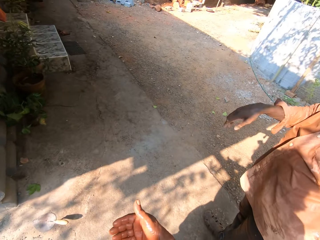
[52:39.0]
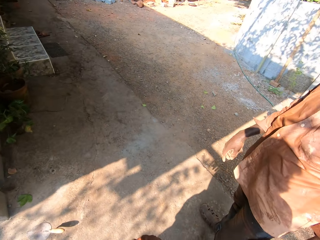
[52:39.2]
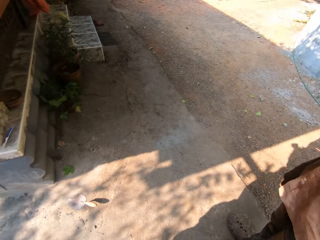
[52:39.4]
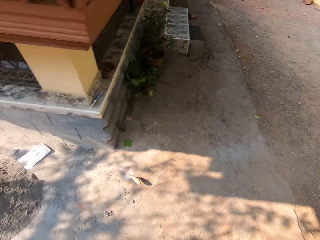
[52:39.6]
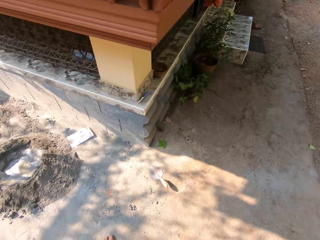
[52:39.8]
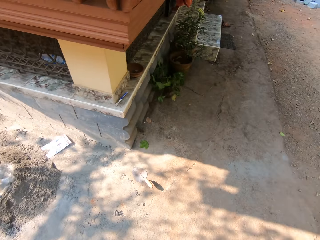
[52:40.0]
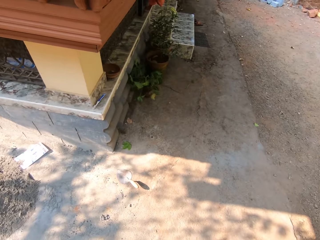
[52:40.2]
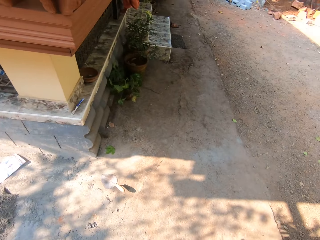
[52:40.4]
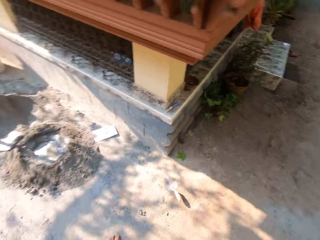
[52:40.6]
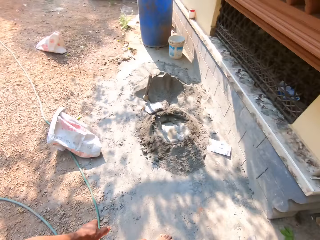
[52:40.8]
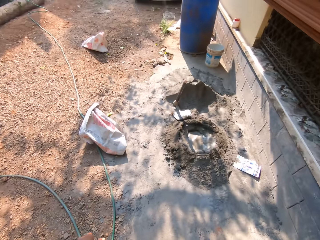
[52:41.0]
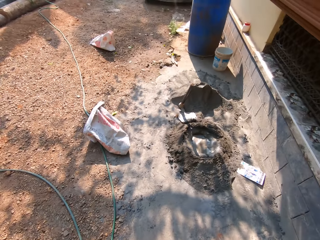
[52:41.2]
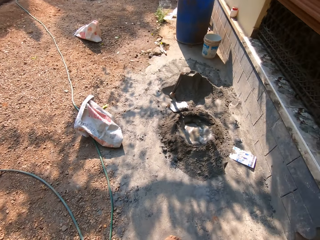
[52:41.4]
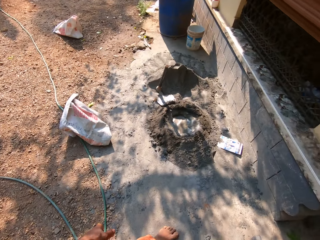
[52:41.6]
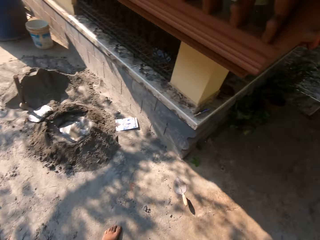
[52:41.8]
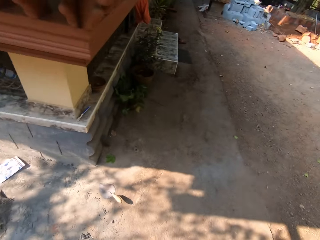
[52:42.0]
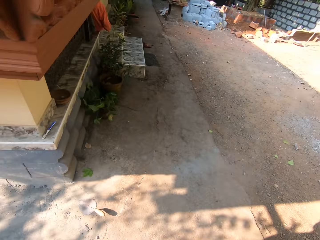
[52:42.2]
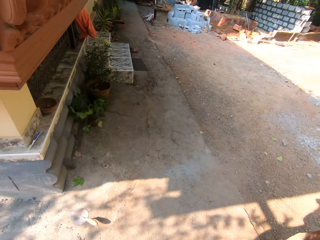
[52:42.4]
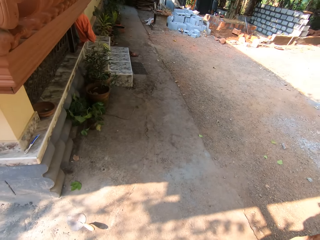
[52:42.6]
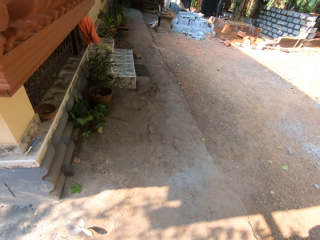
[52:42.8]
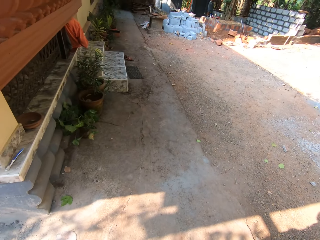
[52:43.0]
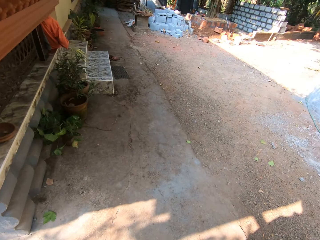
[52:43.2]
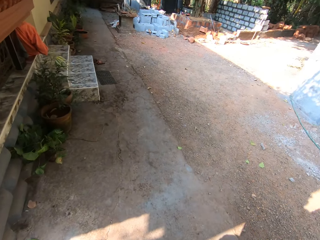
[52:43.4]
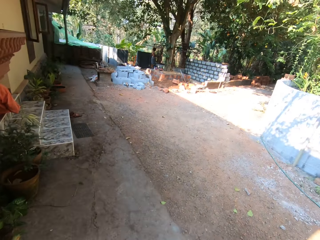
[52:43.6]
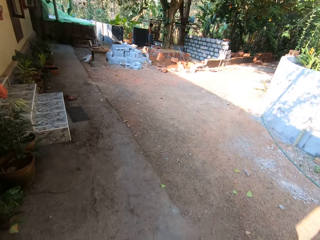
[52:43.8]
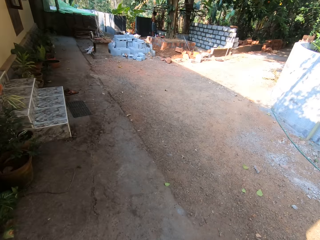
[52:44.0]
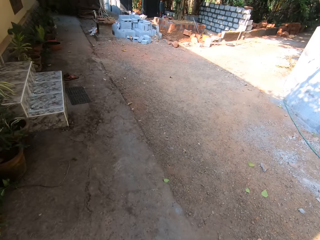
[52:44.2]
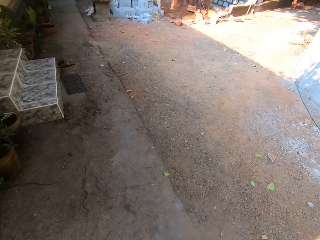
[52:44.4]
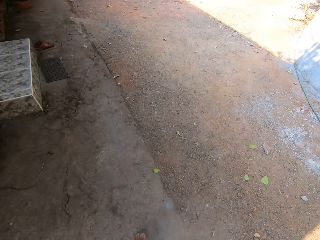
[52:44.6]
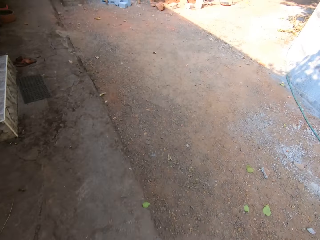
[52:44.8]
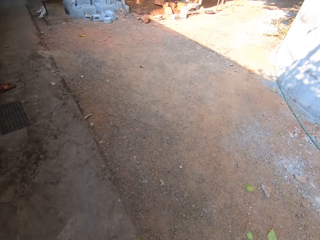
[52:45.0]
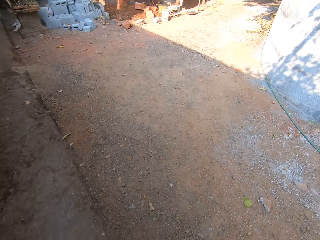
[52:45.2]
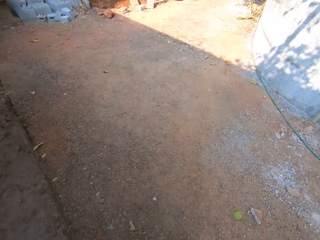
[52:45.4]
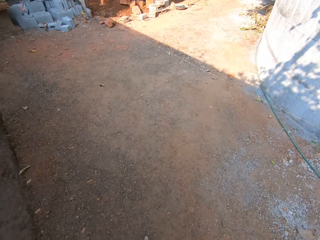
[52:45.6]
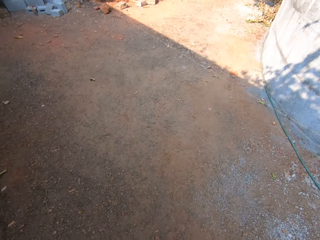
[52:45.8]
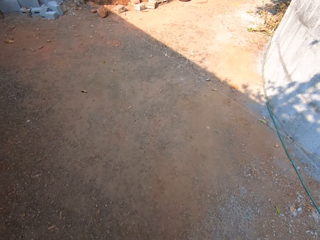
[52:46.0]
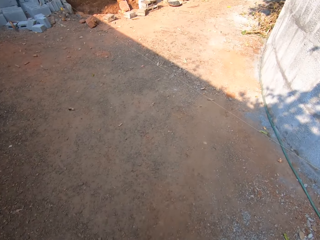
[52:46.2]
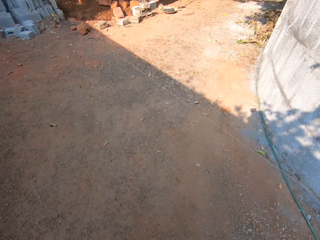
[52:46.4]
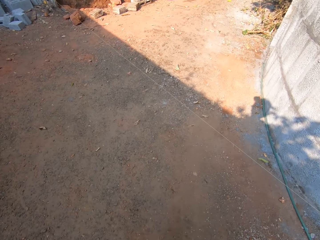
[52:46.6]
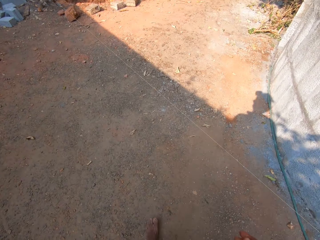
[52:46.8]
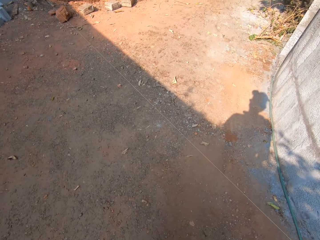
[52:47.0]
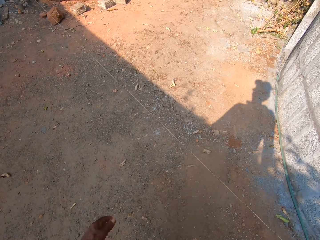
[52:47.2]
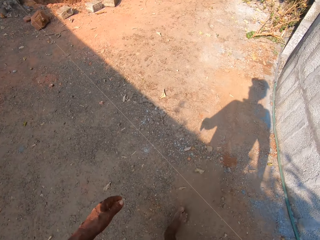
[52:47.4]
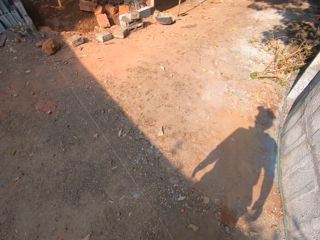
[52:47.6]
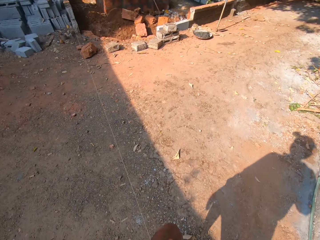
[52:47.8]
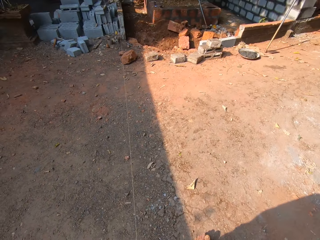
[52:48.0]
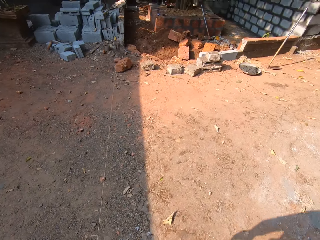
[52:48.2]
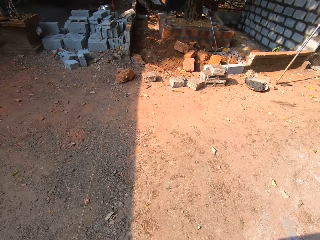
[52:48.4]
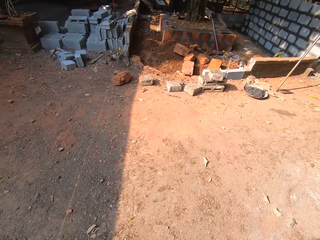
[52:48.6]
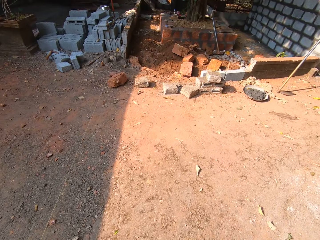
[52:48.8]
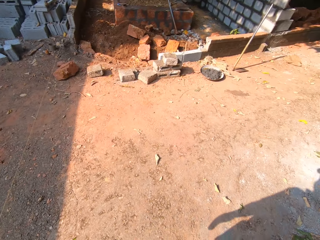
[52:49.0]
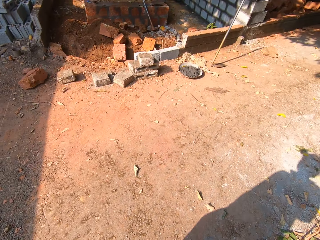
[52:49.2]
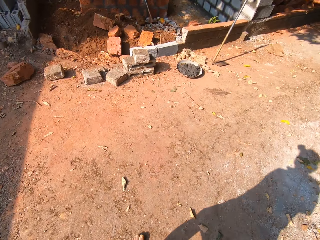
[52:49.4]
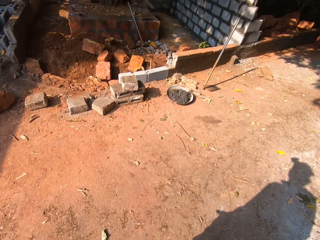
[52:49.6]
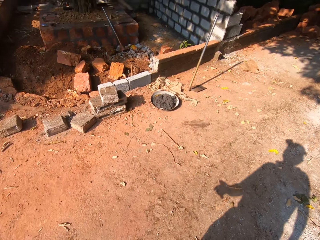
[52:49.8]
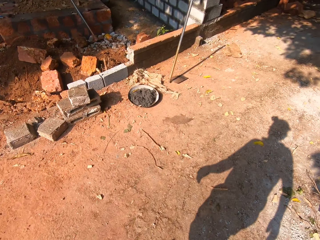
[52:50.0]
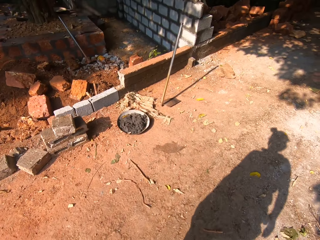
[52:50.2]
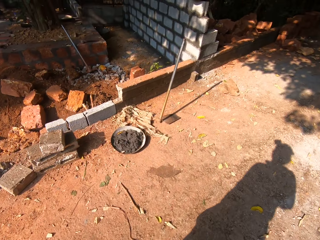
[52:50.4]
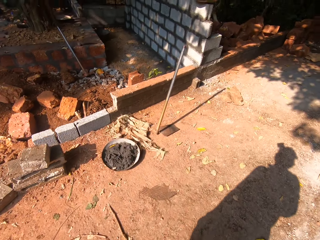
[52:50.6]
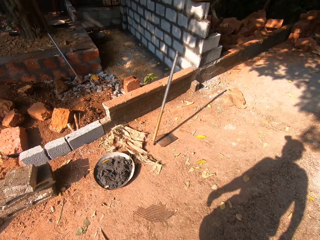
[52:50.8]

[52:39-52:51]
The camera wearer flaps the hand and walks on a construction site.

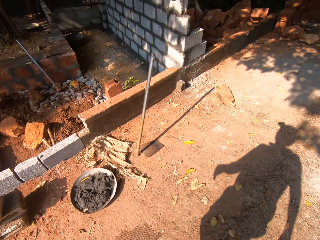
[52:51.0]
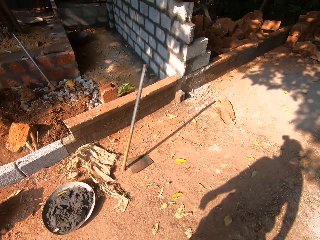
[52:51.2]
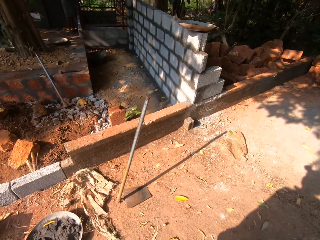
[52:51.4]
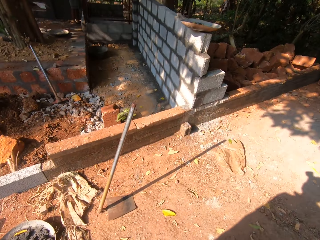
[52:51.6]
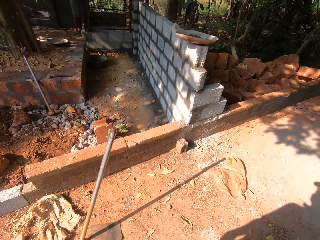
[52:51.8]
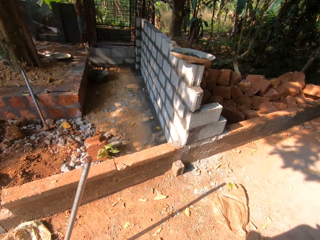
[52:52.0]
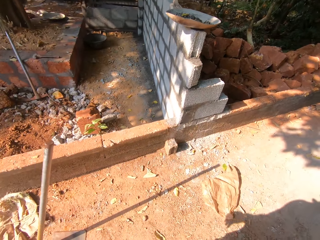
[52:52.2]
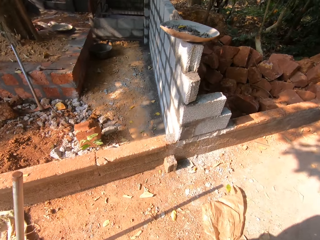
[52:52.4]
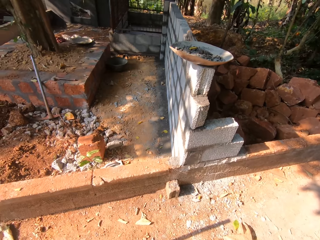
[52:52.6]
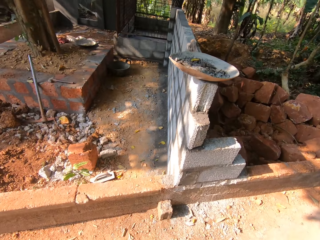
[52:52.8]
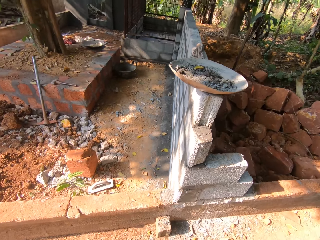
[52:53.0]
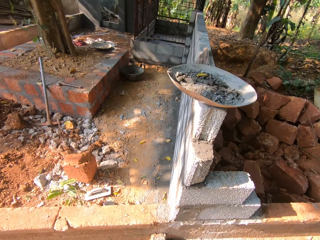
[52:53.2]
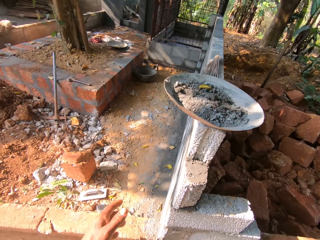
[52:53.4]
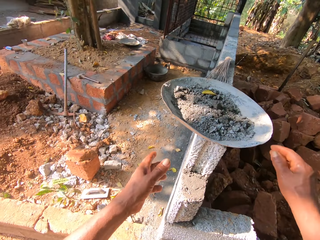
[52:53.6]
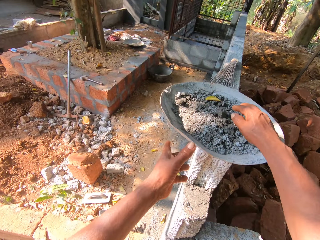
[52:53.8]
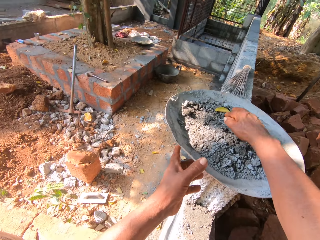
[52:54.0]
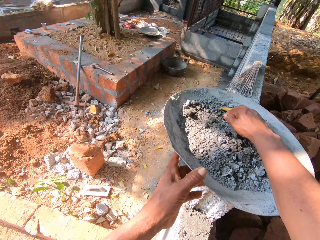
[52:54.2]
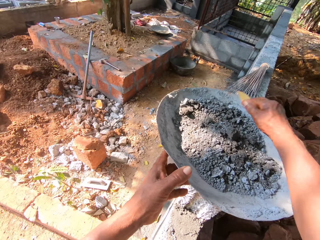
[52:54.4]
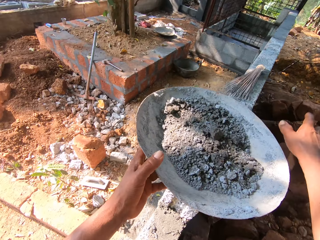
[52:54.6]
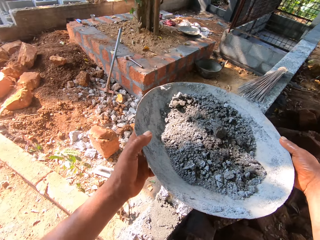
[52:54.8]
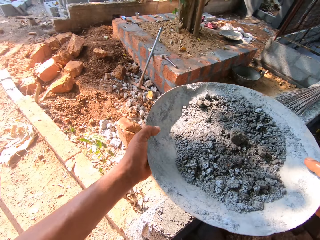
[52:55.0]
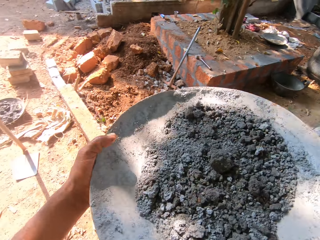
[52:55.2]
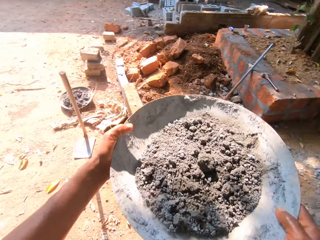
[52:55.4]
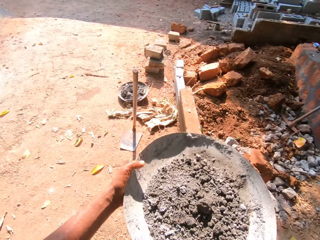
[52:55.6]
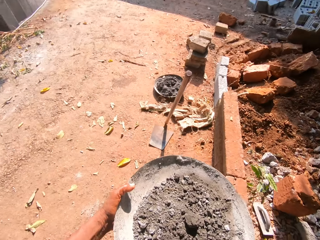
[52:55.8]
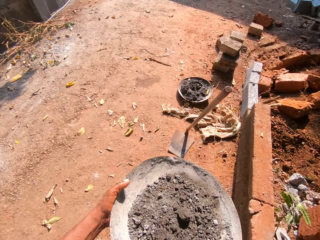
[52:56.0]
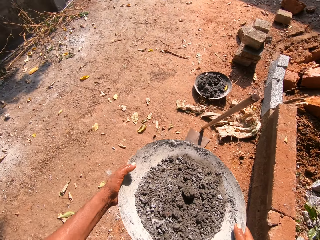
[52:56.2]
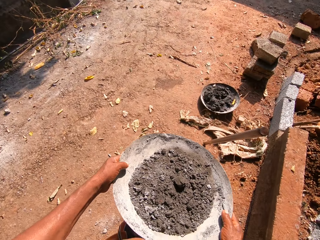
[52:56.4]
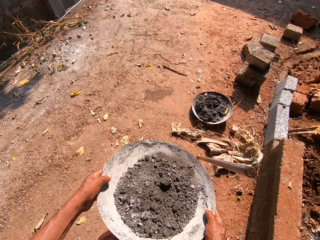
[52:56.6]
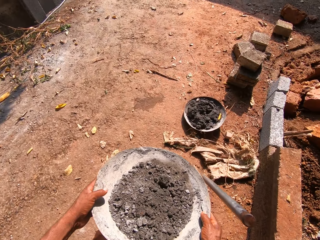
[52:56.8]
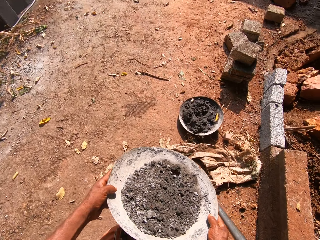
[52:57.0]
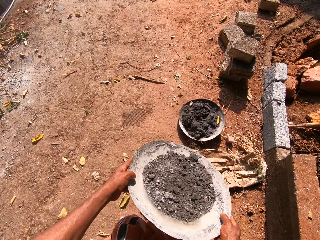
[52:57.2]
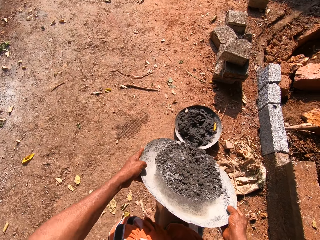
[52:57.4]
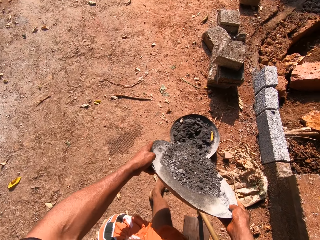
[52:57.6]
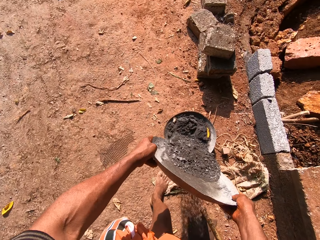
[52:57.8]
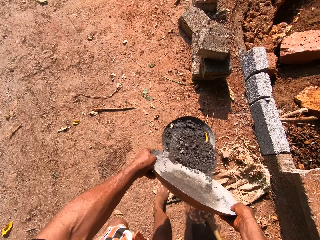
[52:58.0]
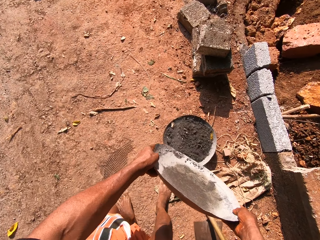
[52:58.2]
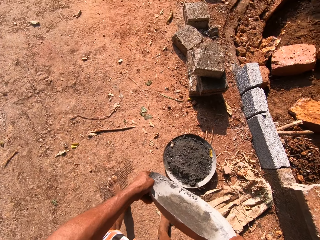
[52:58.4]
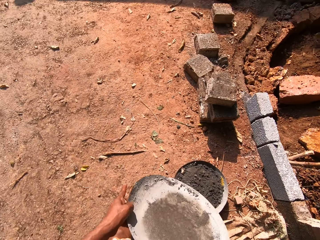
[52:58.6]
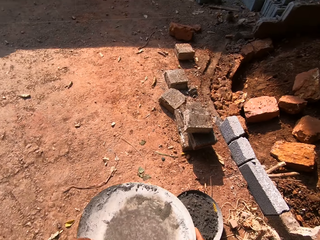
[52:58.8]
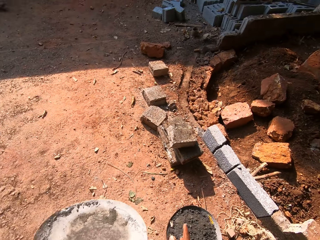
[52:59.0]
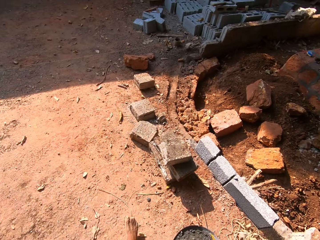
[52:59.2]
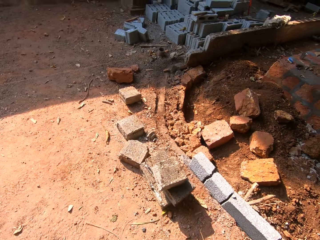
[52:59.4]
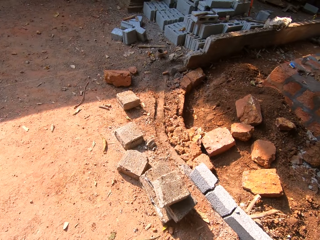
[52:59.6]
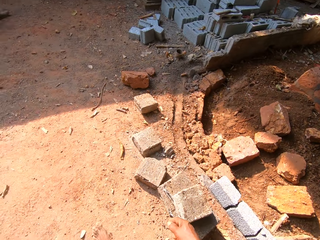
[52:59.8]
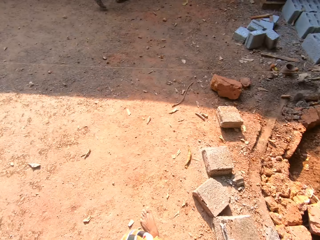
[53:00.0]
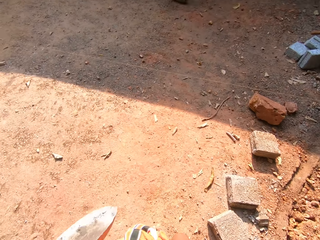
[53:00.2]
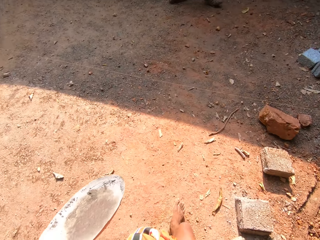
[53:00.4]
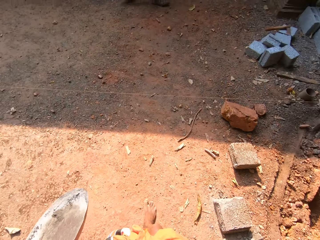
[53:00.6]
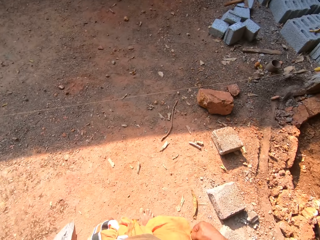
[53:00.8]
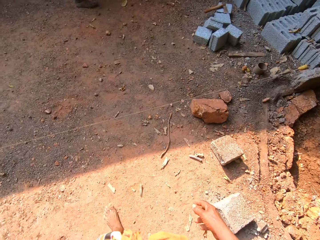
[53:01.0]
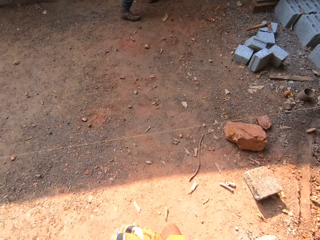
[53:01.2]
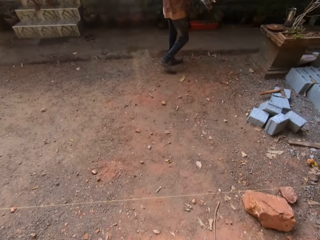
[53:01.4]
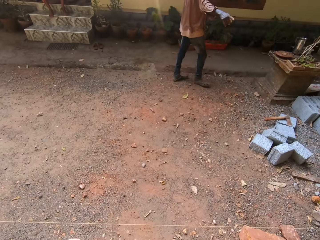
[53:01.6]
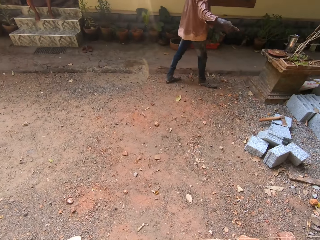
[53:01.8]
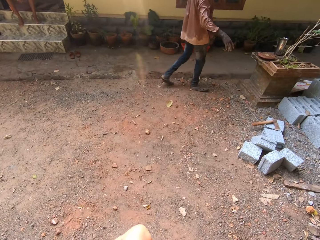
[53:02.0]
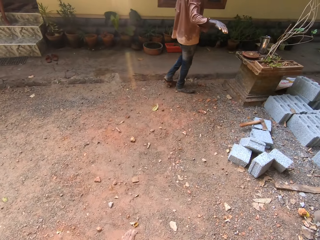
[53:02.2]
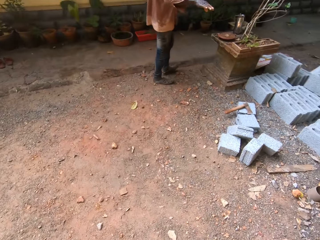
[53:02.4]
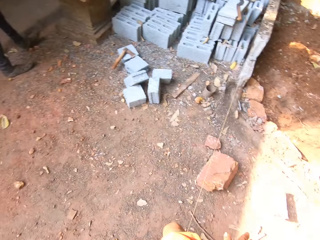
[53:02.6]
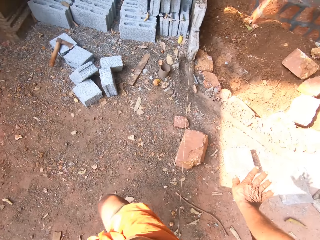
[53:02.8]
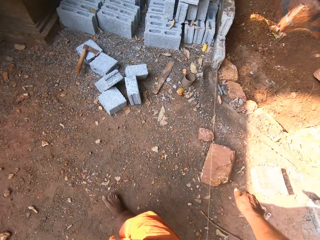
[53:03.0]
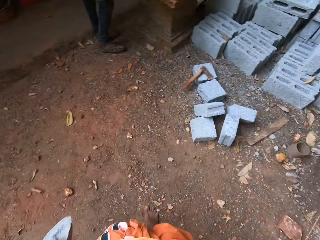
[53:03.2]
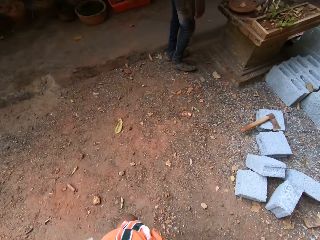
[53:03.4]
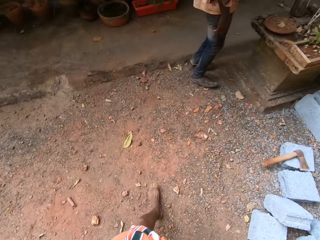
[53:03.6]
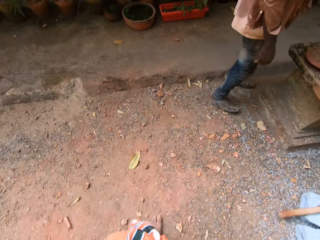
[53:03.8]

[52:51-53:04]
The camera wearer holds a tray of mortar or concrete container on a wall with his left hand. He removes a leaf from the tray of mortar on the wall with his right hand. He carries the tray of mortar from the wall with both hands. He shakes the concrete in the container. He walks on a construction site. He pours the mortar from the tray in both hands to a tray of mortar on the floor. He walks on a construction site with the container on the hand. He holds the tray with his left hand. He interacts with the man. The man flaps the hand. The camera wearer flaps the hand and walks on a construction site.
